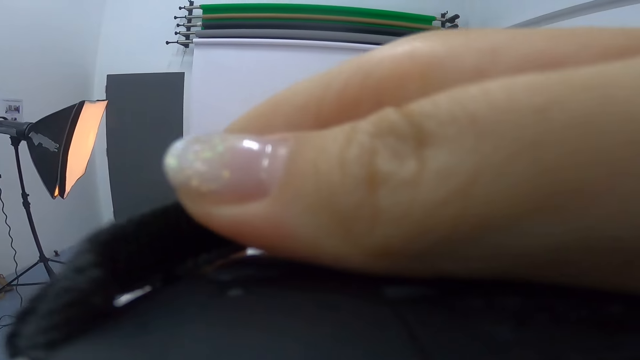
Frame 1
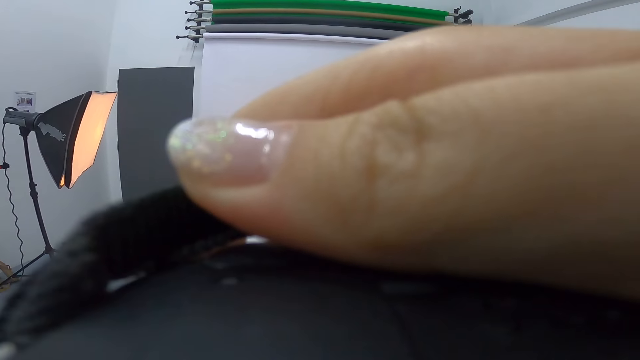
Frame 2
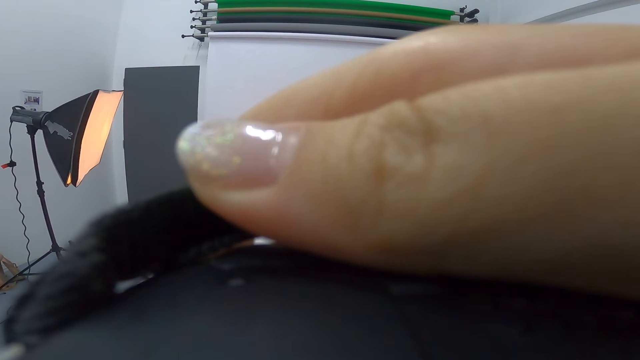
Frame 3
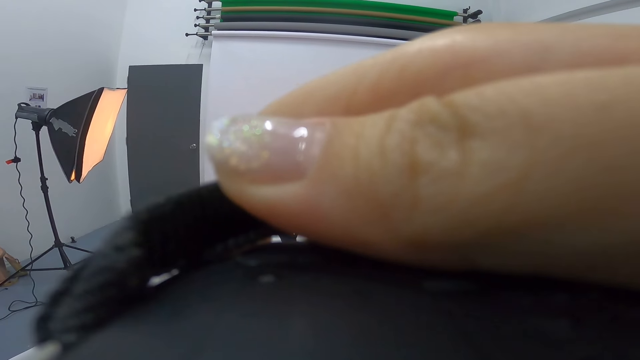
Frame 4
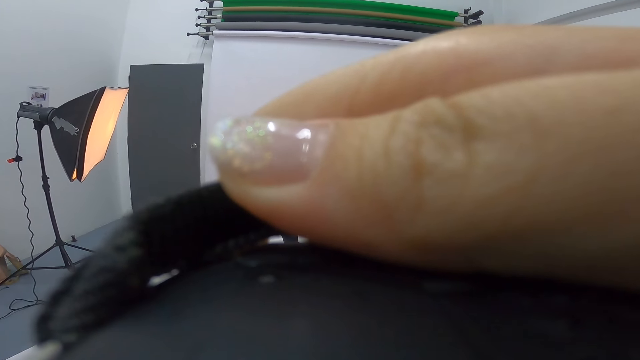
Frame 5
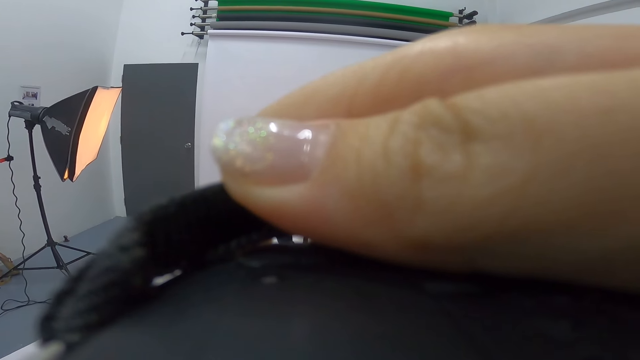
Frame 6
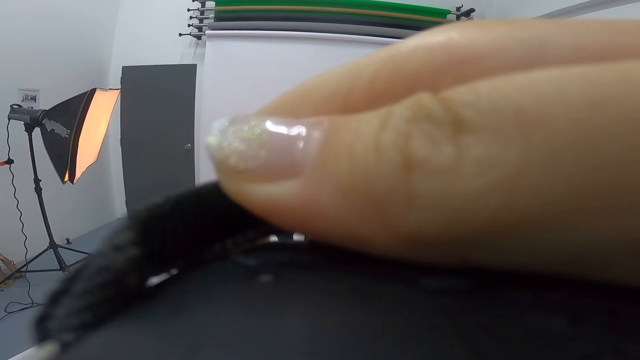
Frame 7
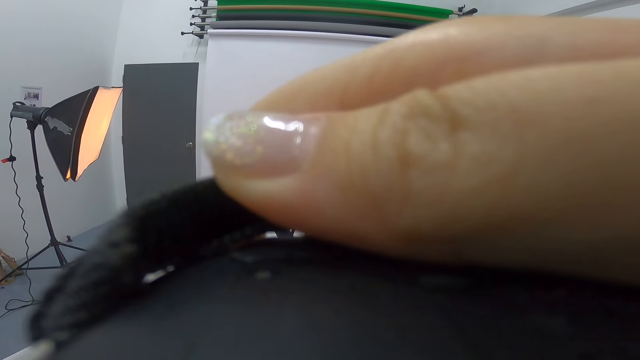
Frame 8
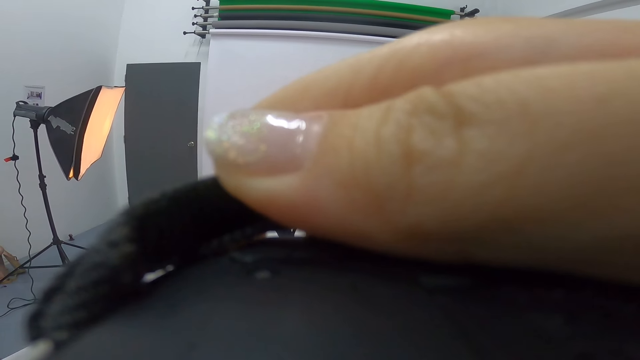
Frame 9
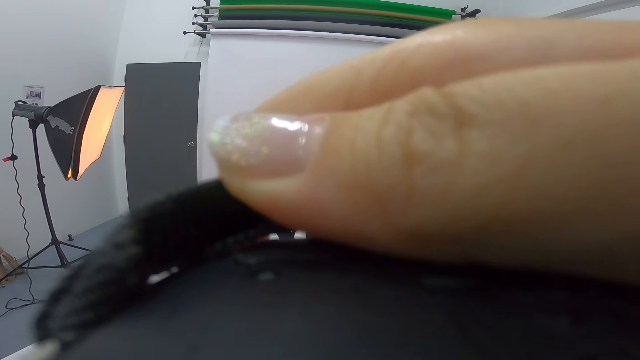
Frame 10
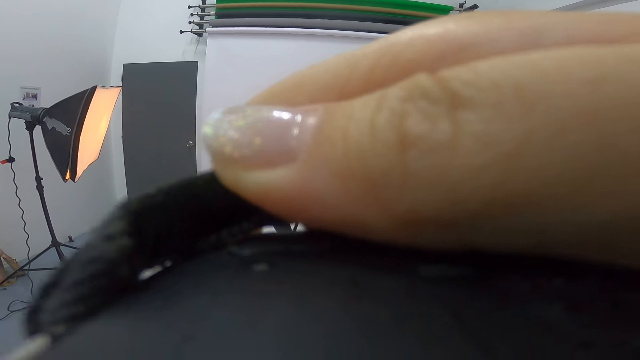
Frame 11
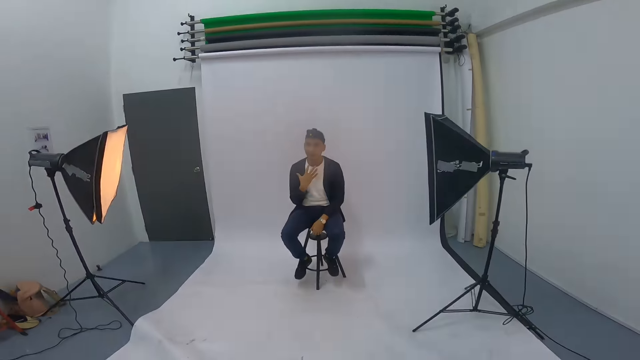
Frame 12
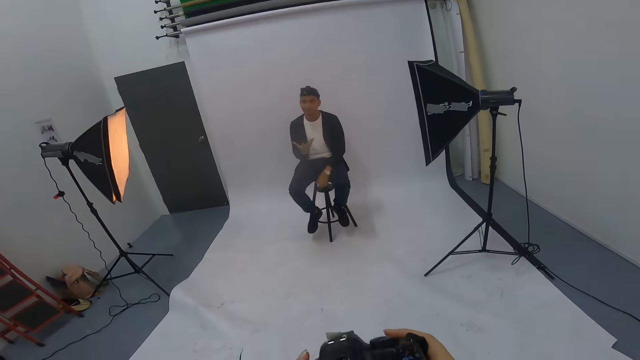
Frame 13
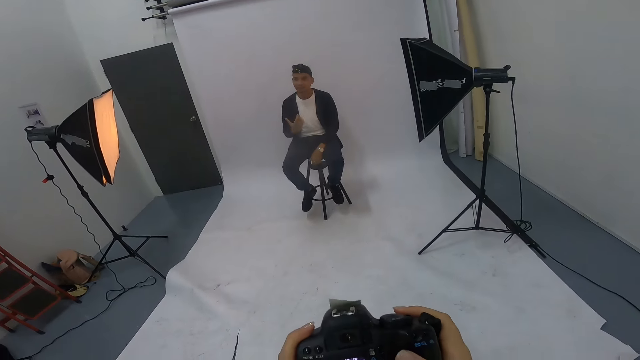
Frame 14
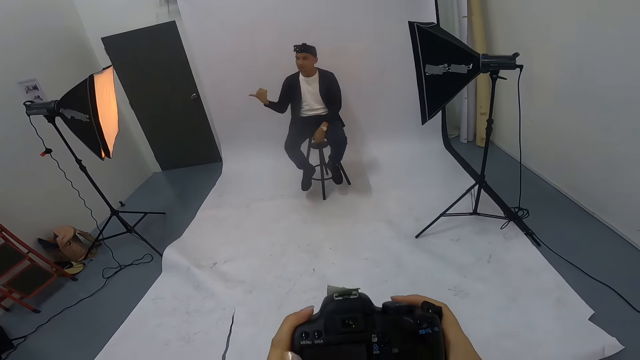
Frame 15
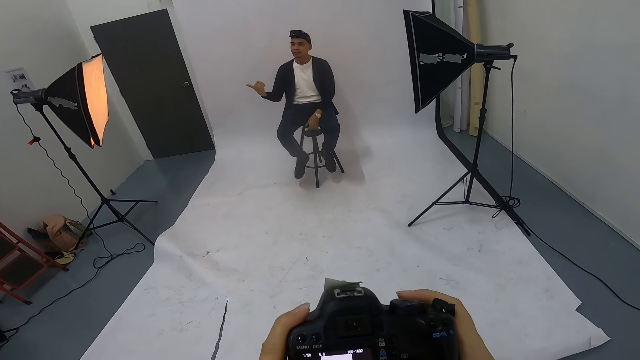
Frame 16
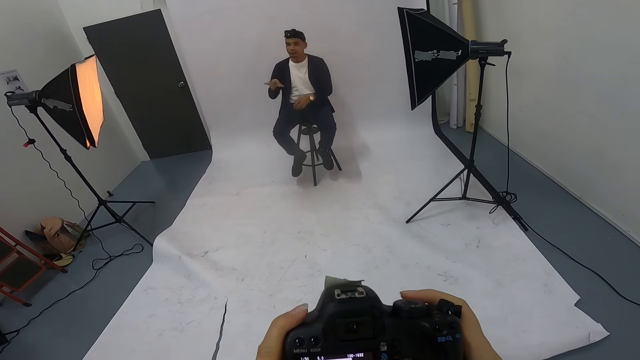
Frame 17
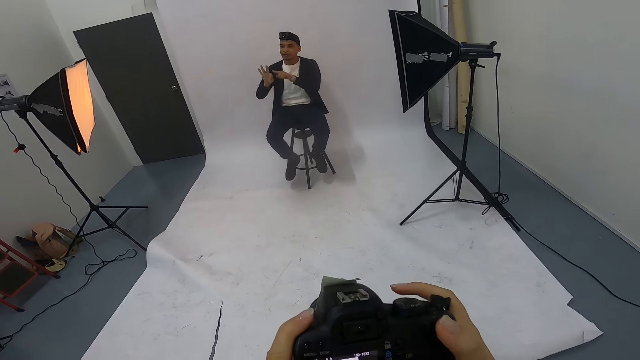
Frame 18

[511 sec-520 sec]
A man gestures at the camera wearer.

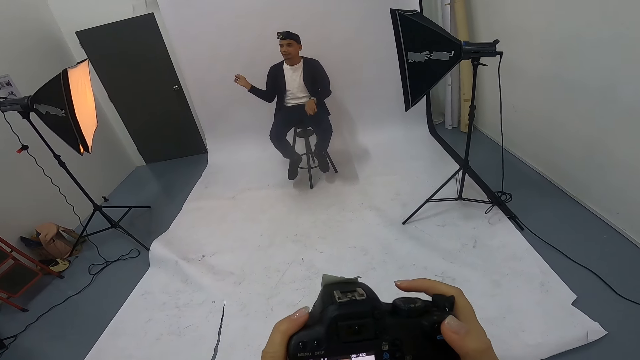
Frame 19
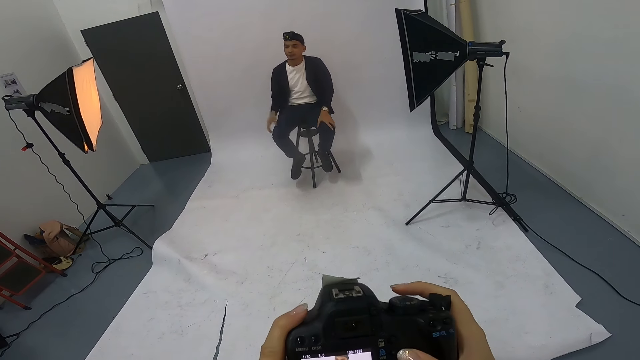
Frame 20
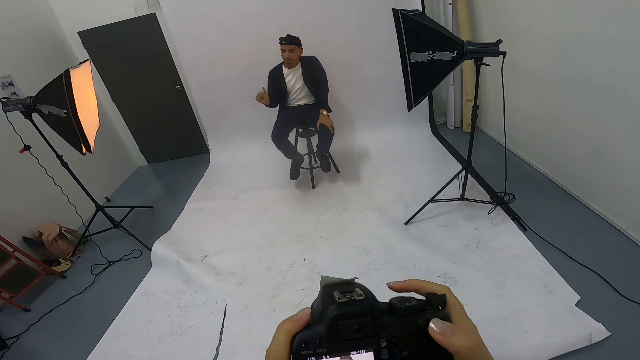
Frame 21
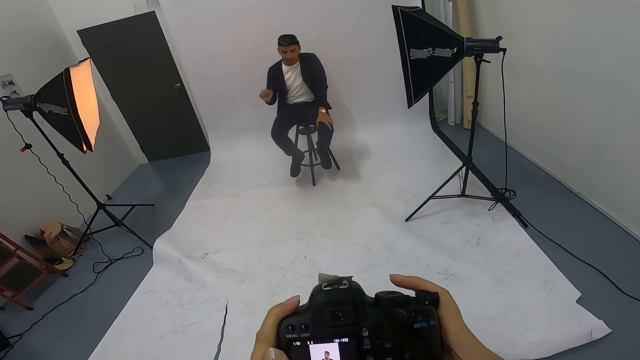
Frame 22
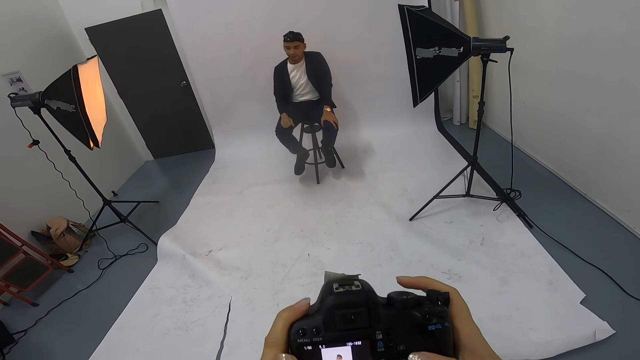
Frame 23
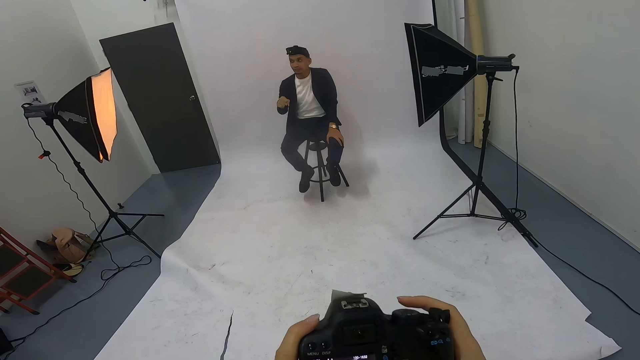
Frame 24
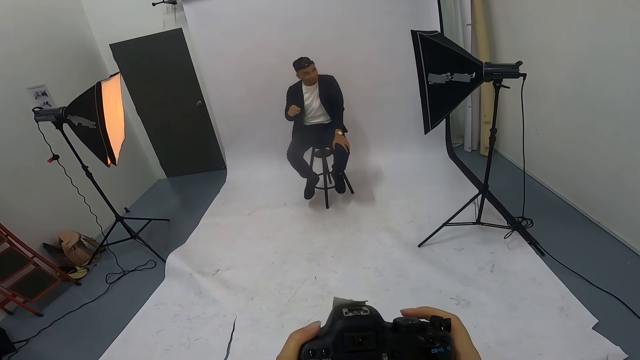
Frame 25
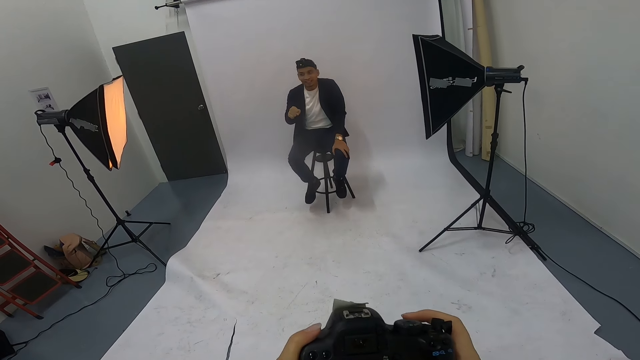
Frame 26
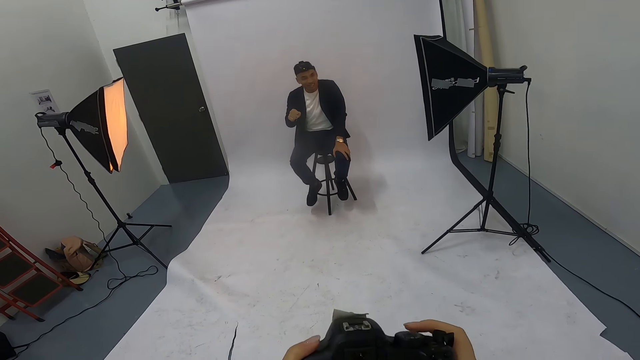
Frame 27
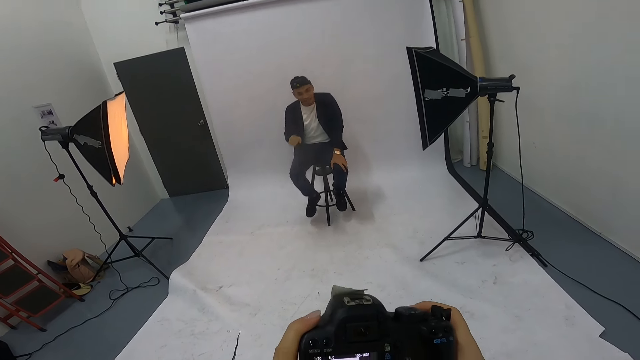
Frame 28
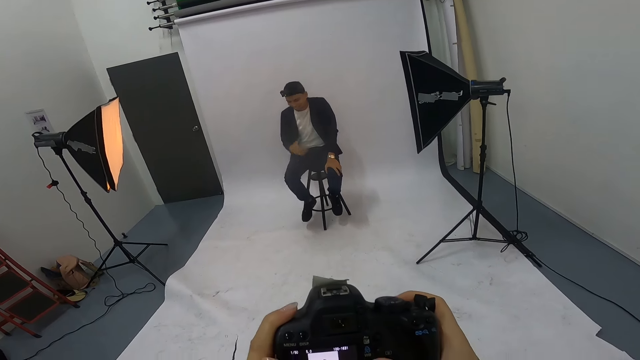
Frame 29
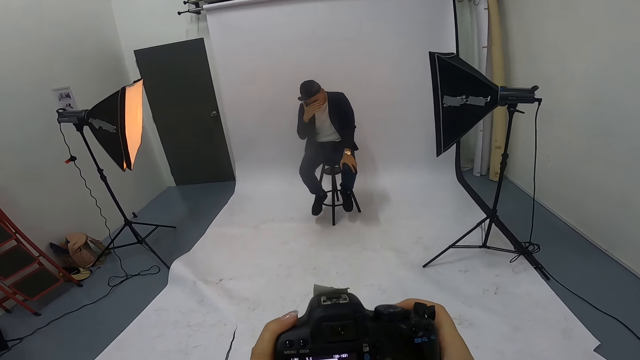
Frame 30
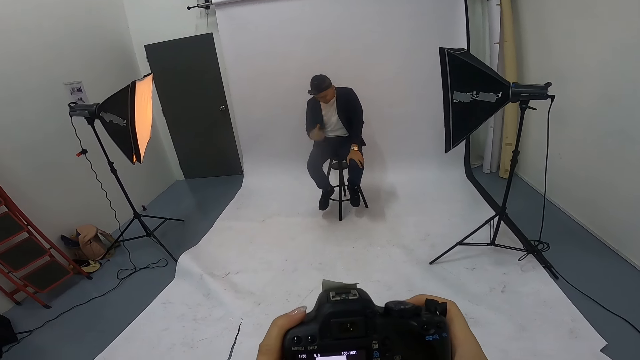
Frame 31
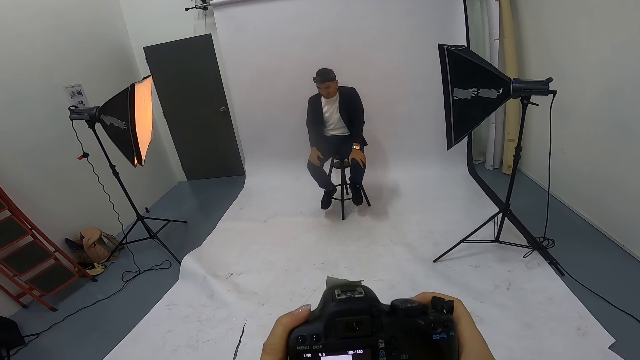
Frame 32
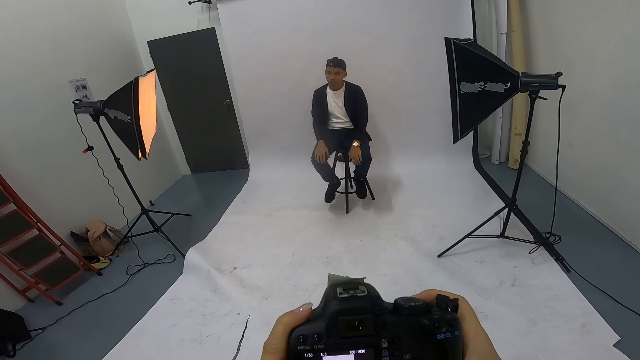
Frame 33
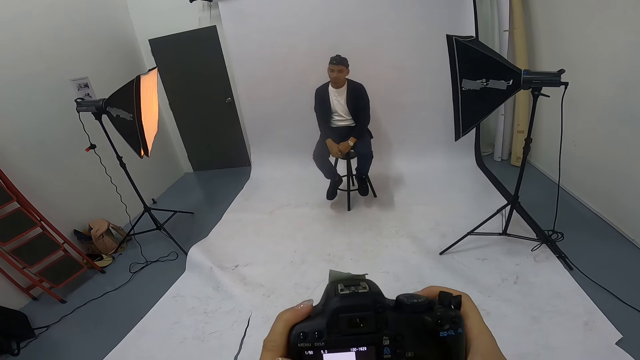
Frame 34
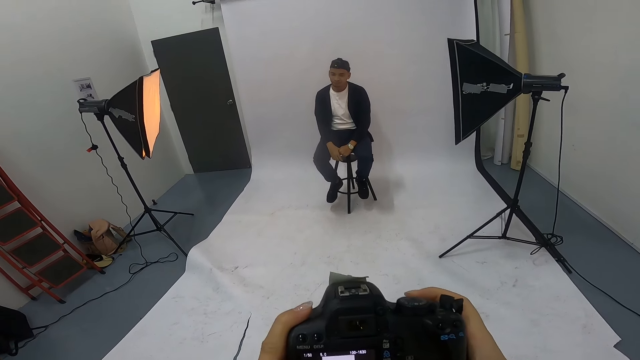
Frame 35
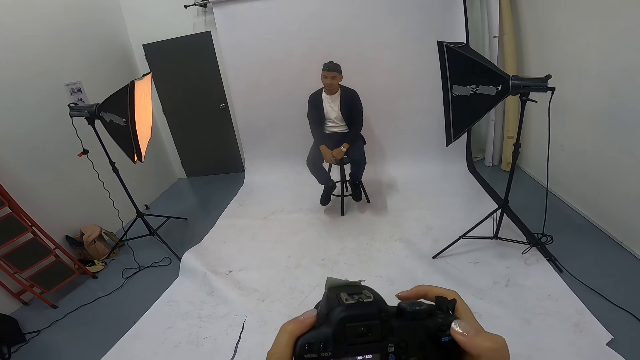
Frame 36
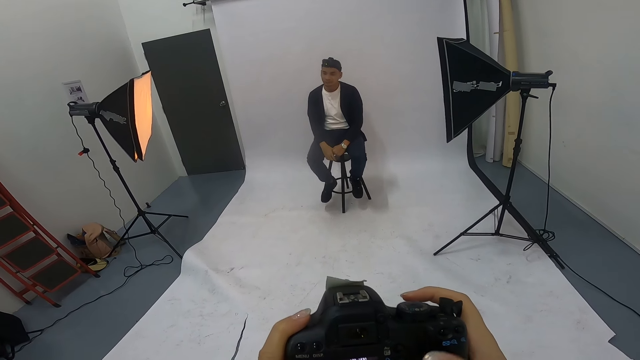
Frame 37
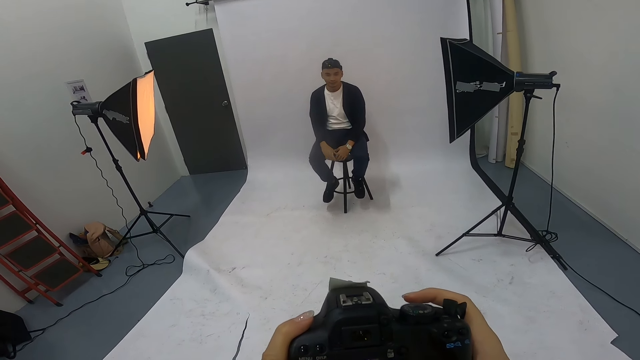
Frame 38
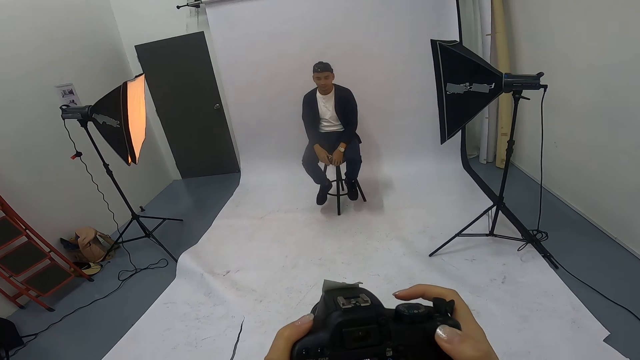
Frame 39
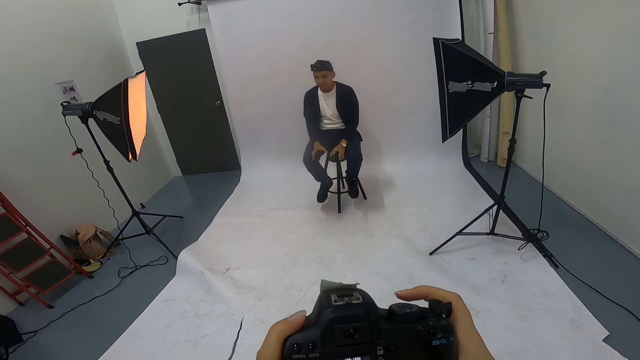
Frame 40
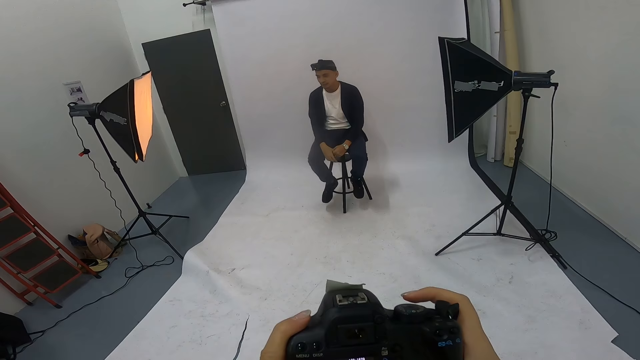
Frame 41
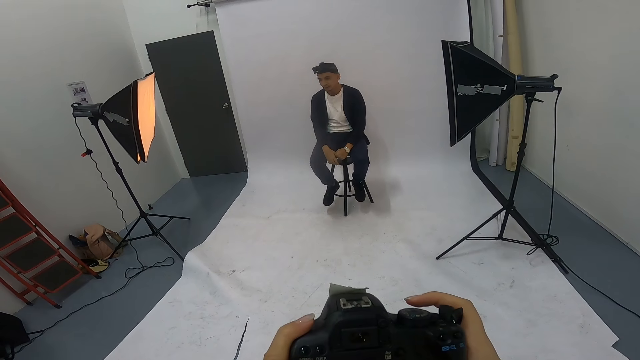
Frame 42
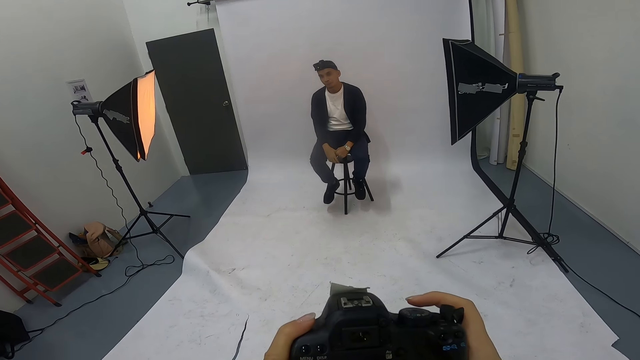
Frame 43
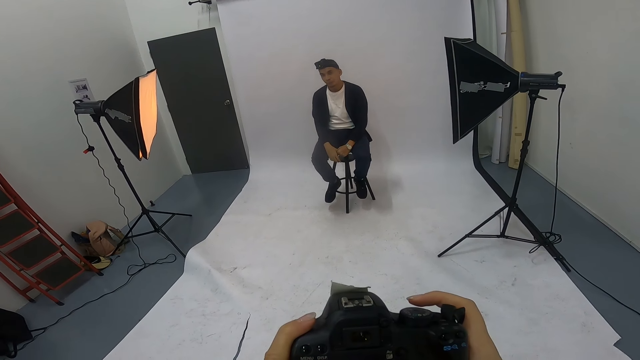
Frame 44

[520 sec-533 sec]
The camera wearer operates the camera. A man gestures at the camera wearer, places his right hand on the lap and lifts his right hand. The camera wearer laughs. The man places his right hand on the lap. The camera wearer operates the camera. The man gestures at the camera wearer and puts his hands together.
